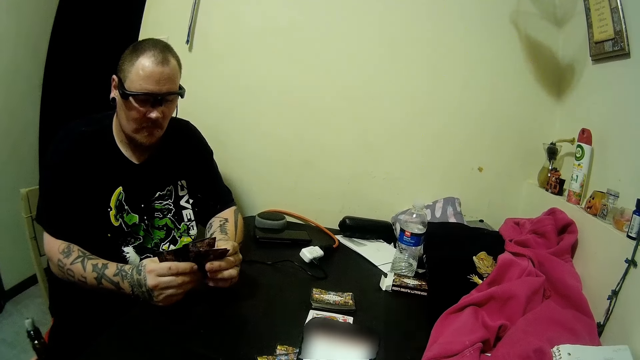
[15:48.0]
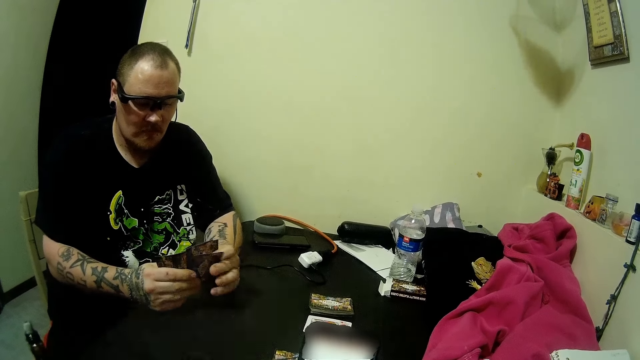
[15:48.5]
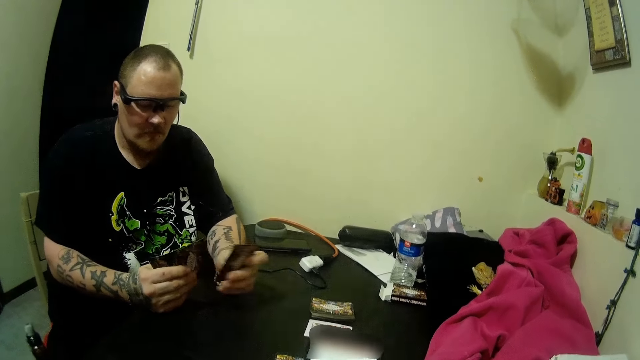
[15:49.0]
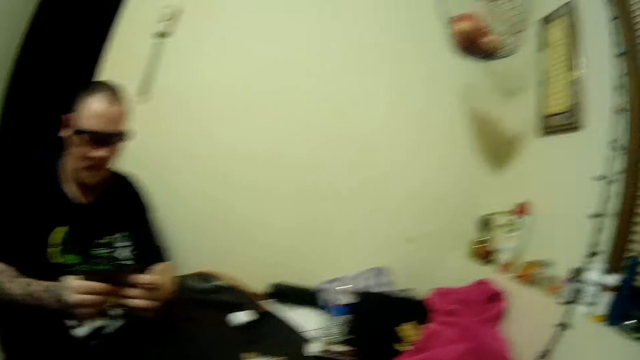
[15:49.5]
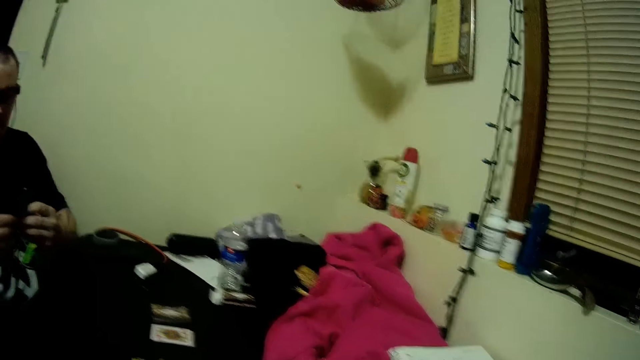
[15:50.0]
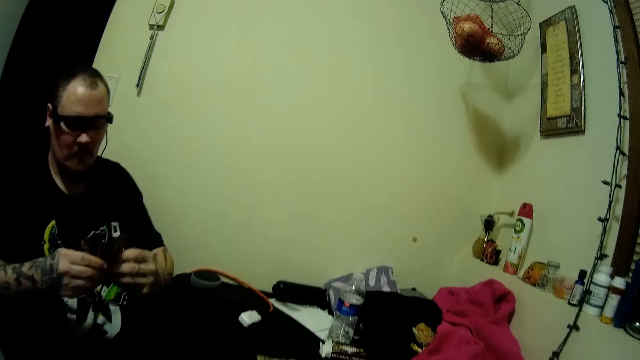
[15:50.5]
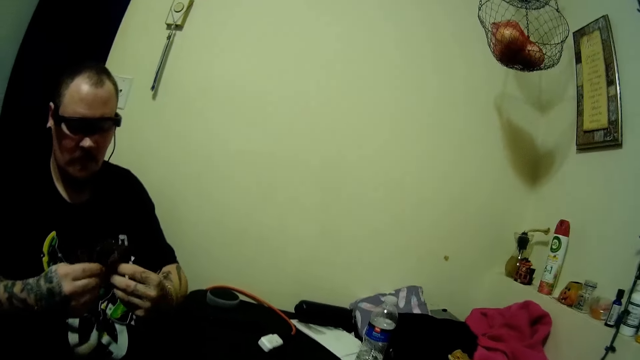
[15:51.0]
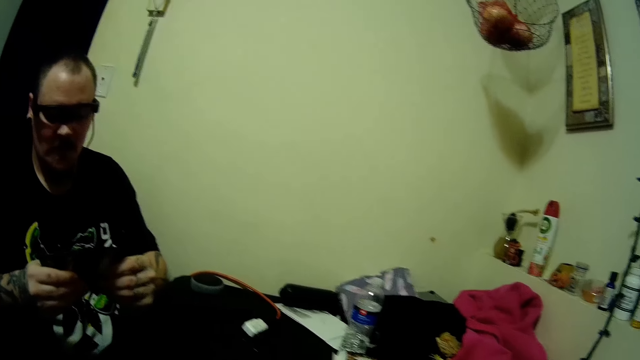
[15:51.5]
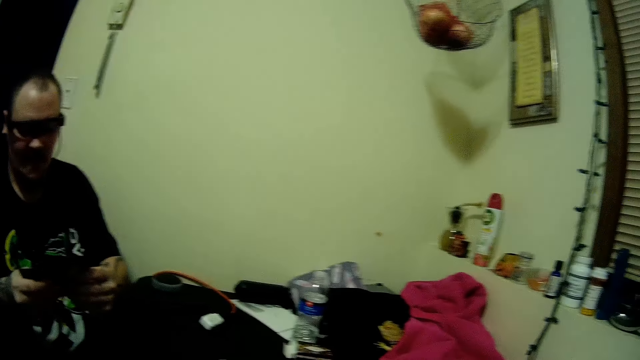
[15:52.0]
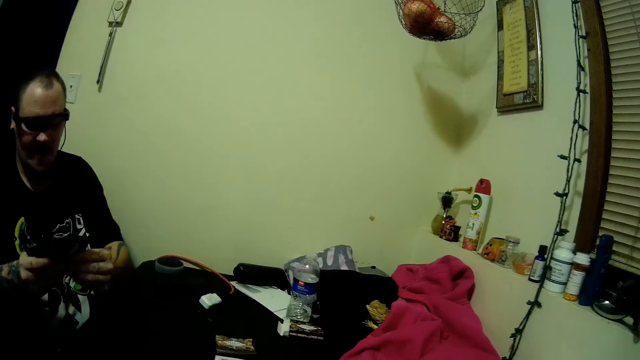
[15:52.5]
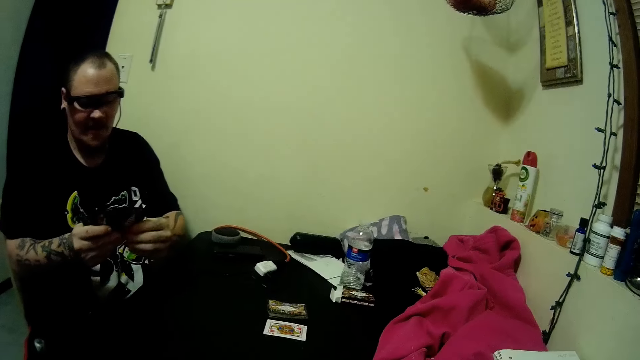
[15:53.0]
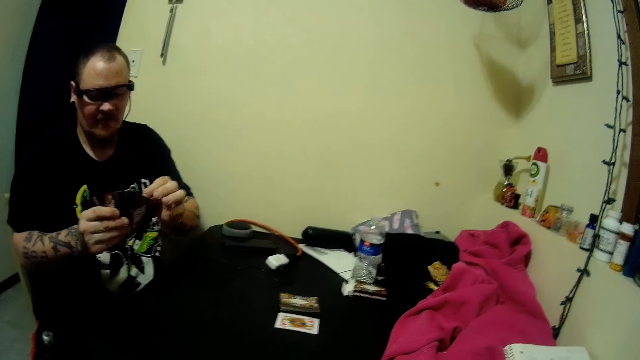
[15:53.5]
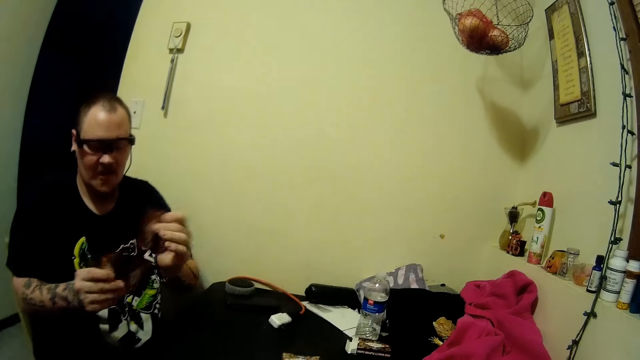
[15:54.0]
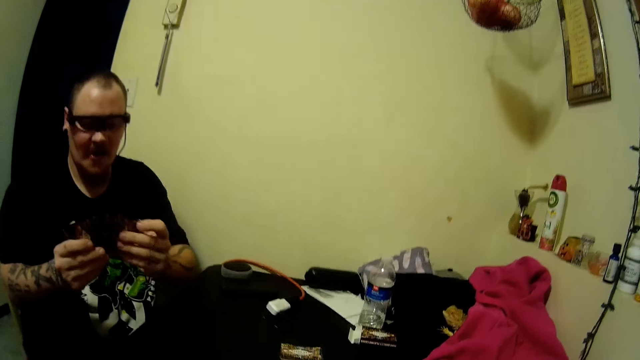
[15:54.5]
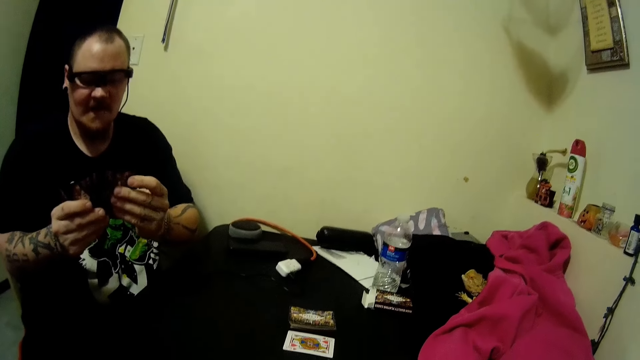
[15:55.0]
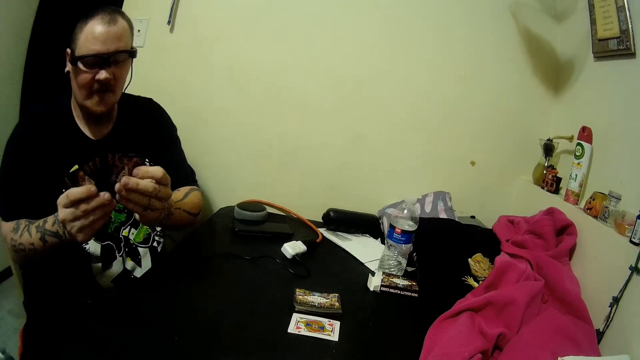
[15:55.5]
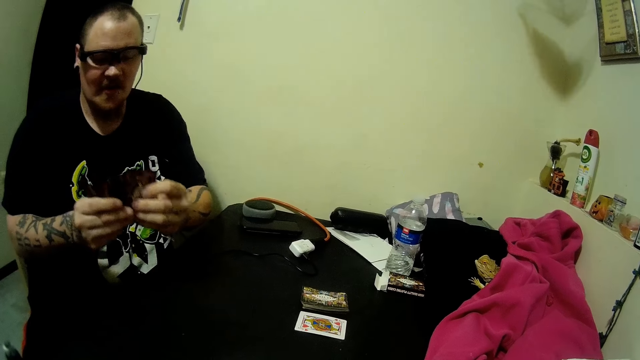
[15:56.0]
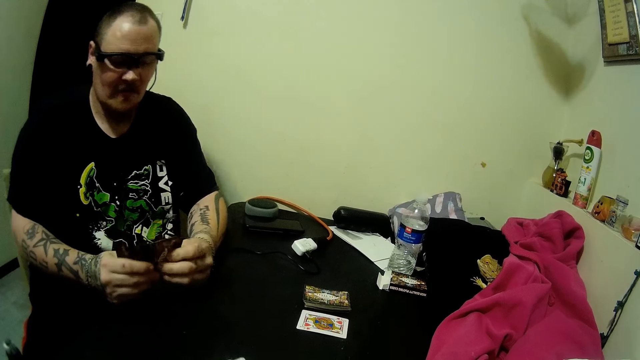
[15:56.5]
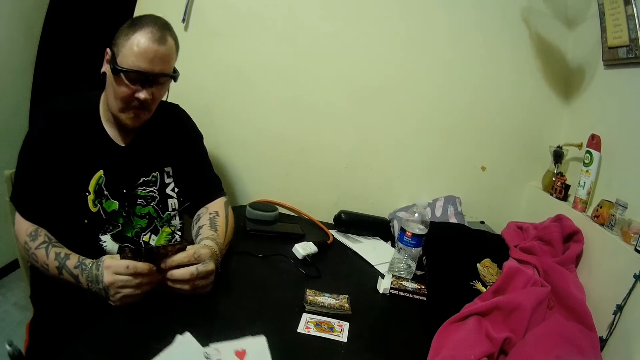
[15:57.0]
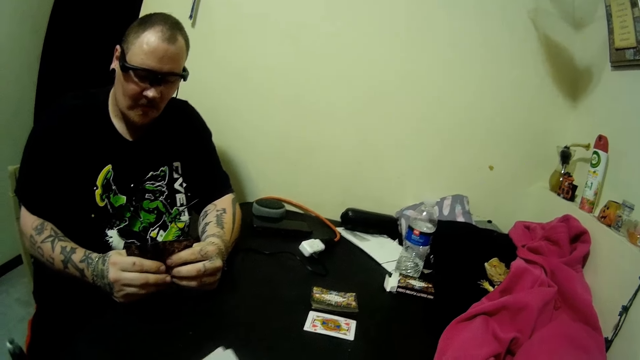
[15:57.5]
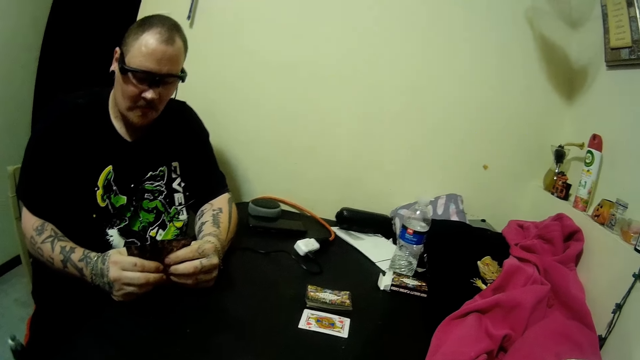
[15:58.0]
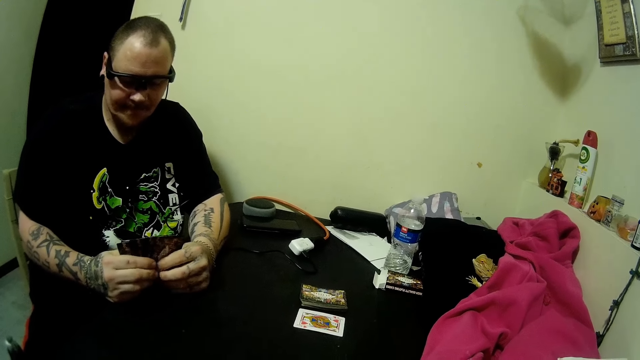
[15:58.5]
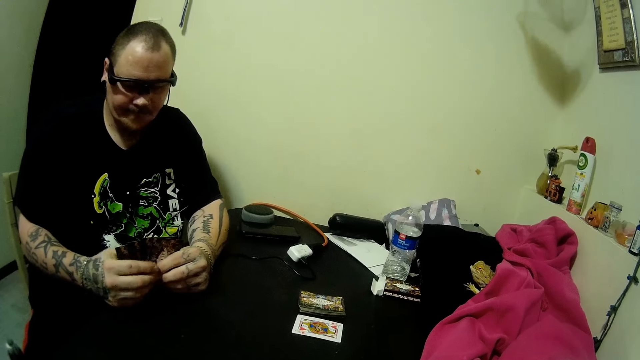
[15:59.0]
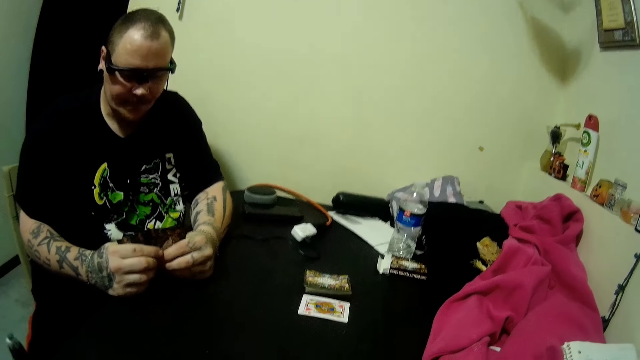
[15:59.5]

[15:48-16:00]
The man changes the arrangement of the cards.

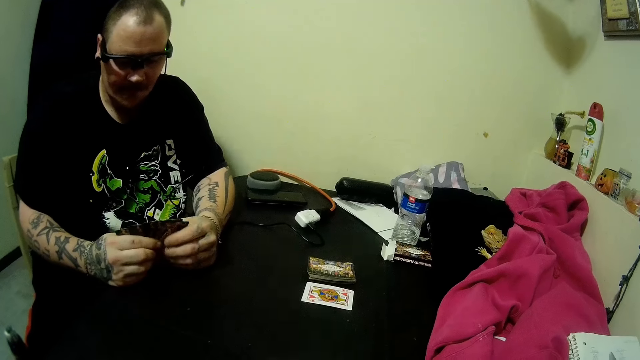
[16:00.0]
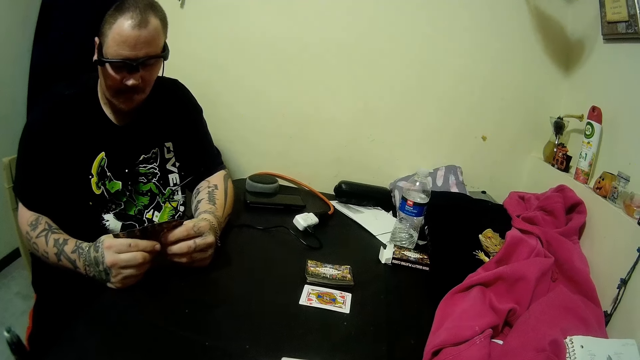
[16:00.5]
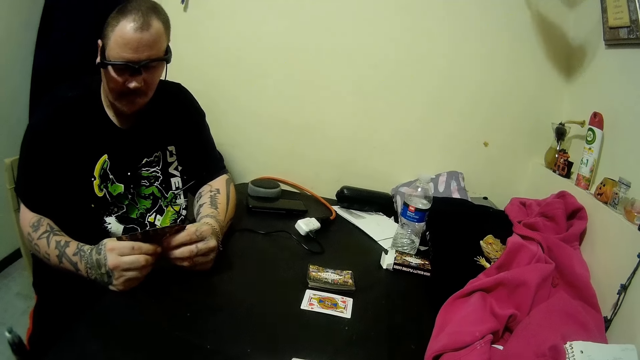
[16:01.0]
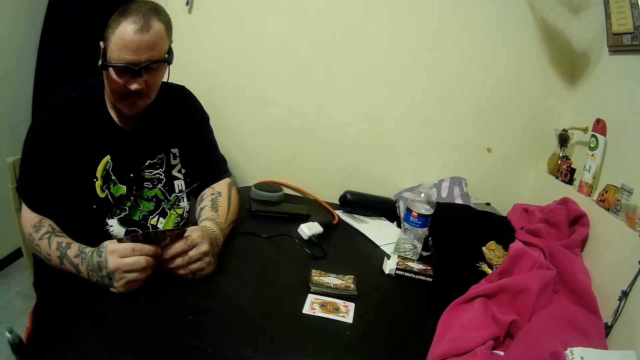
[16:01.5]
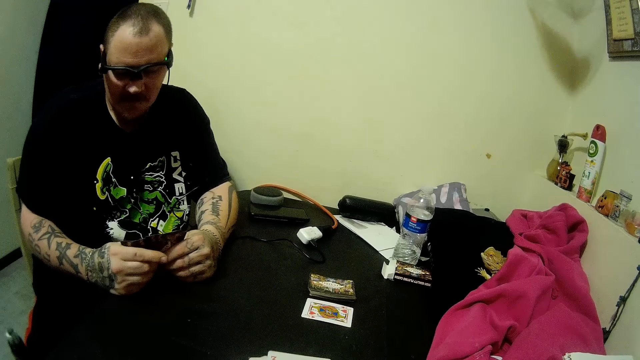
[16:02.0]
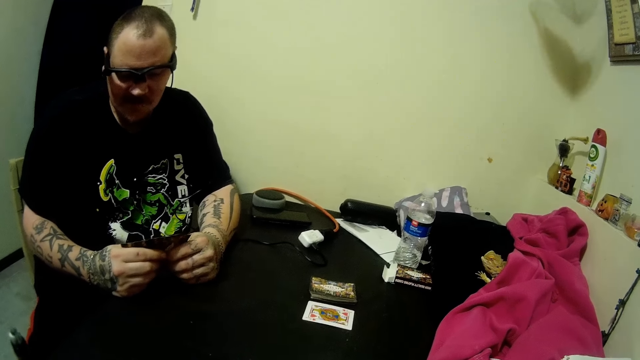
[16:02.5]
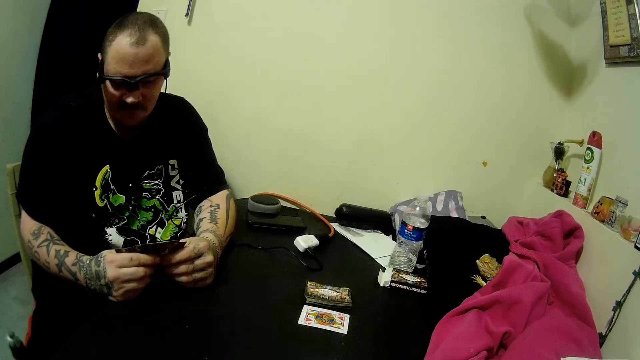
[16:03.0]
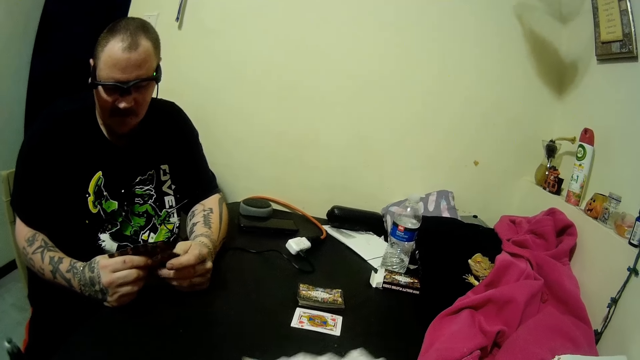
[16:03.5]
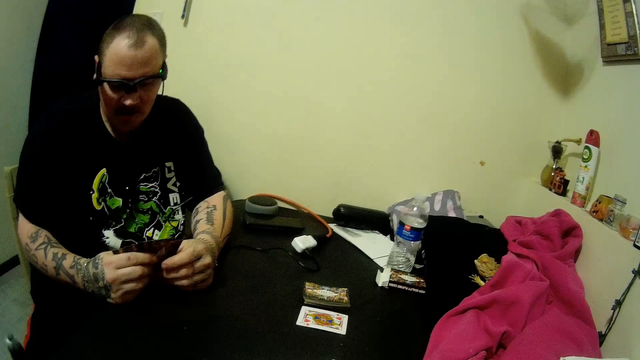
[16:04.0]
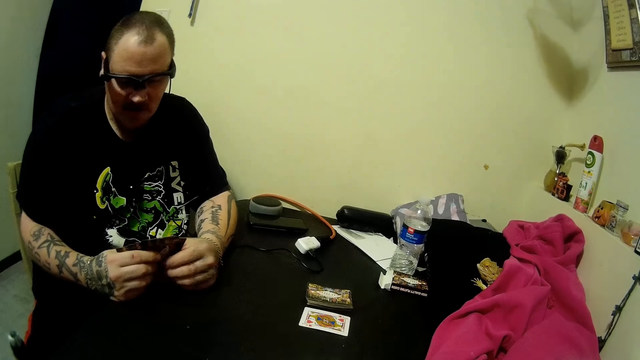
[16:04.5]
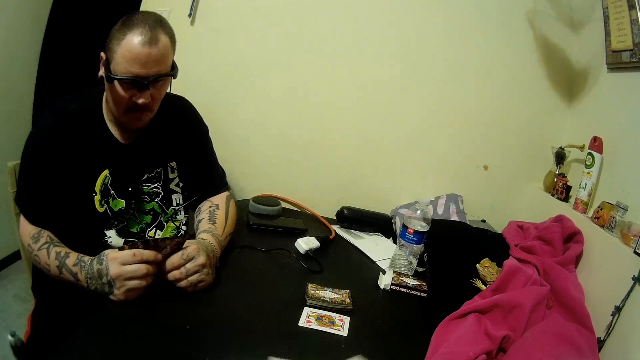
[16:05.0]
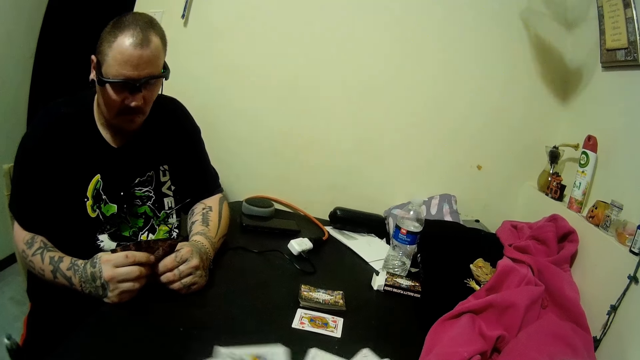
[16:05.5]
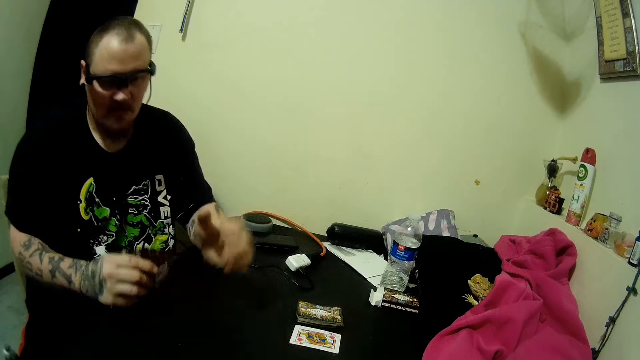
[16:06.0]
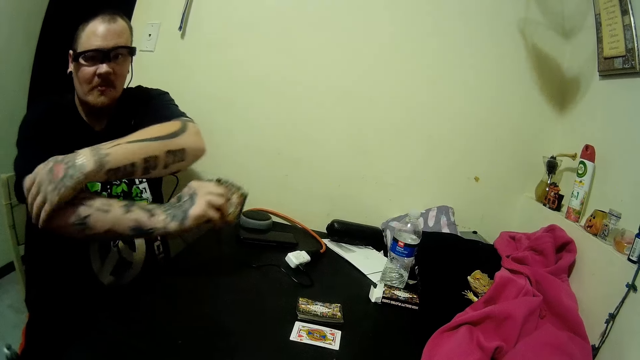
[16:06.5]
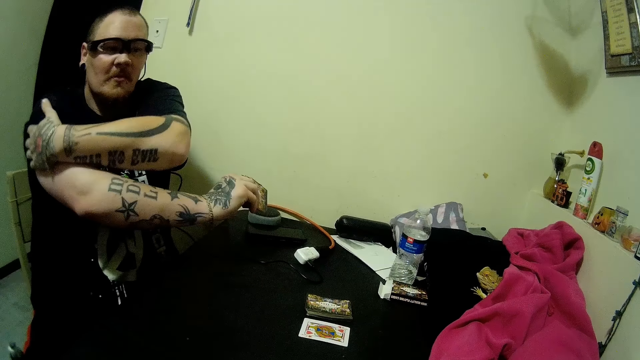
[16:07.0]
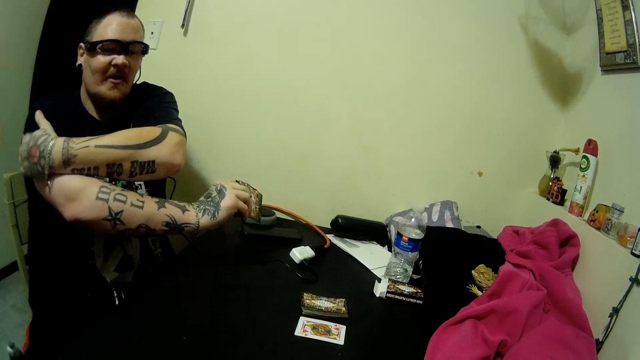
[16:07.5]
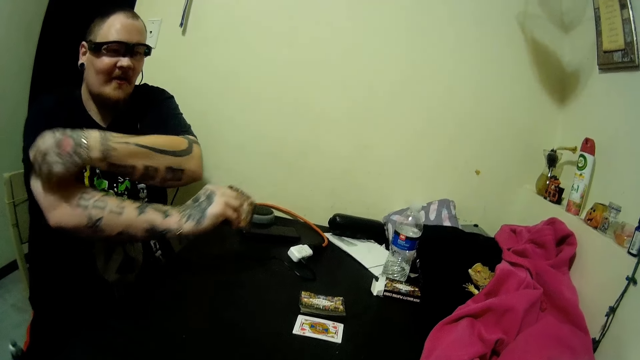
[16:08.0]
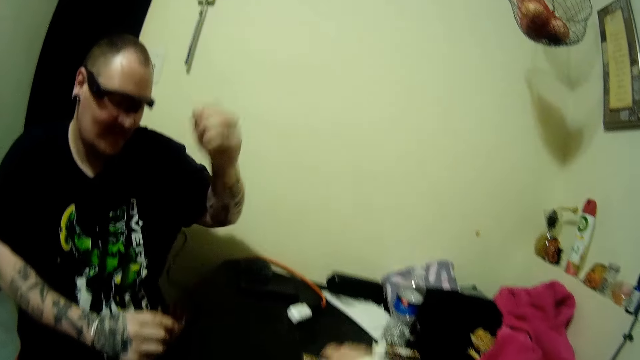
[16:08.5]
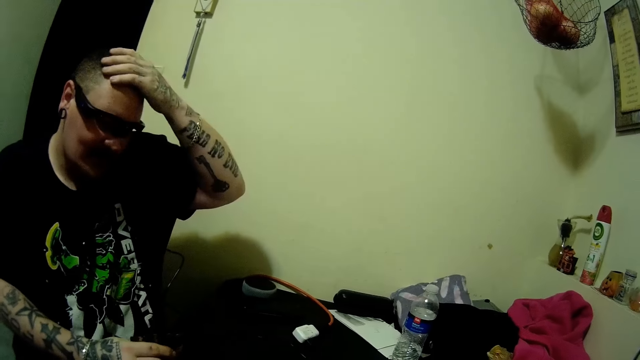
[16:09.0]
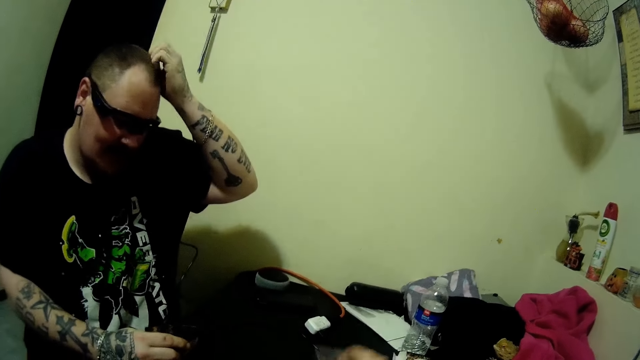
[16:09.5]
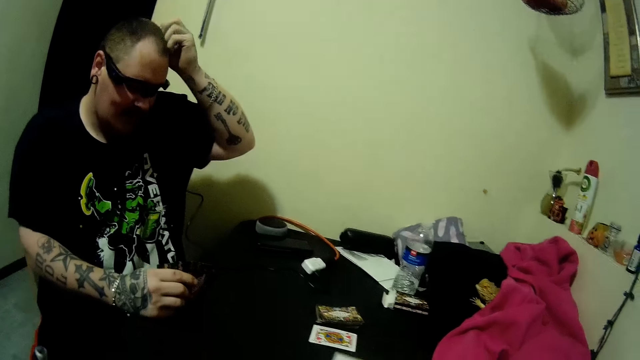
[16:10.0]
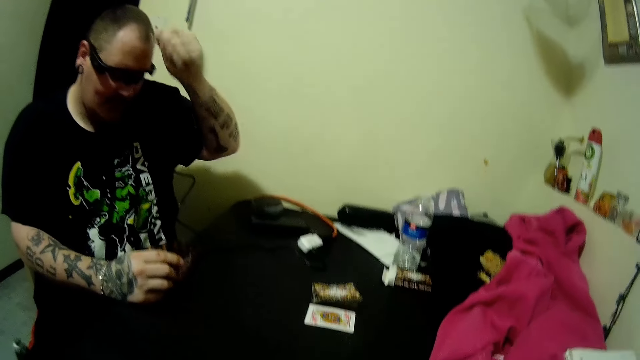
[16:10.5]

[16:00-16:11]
The camera wearer arranges their cards. The man scratches his hand and scratches his head. The camera wearer picks up a card on the table.
